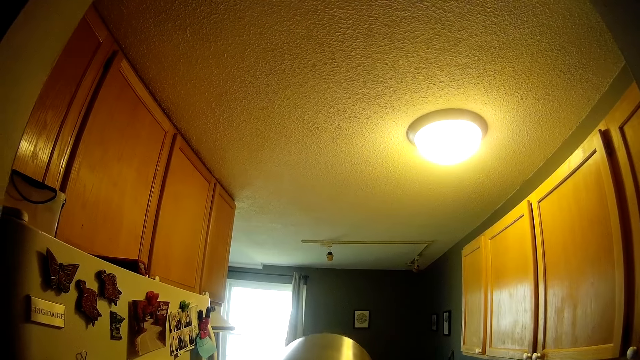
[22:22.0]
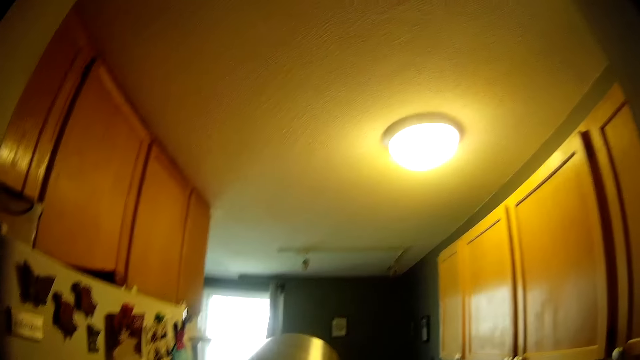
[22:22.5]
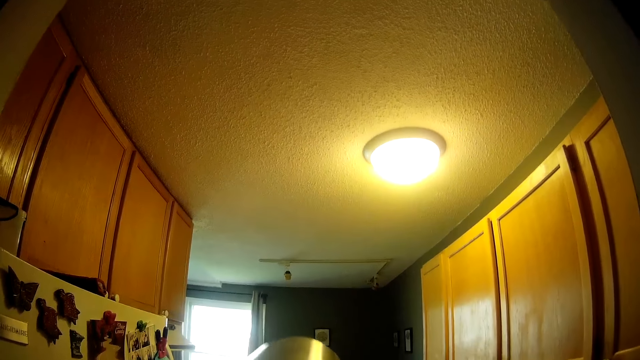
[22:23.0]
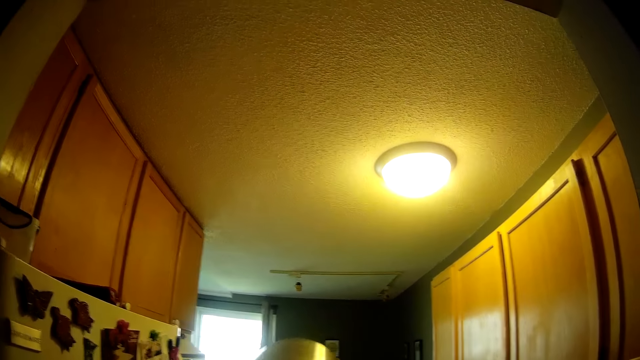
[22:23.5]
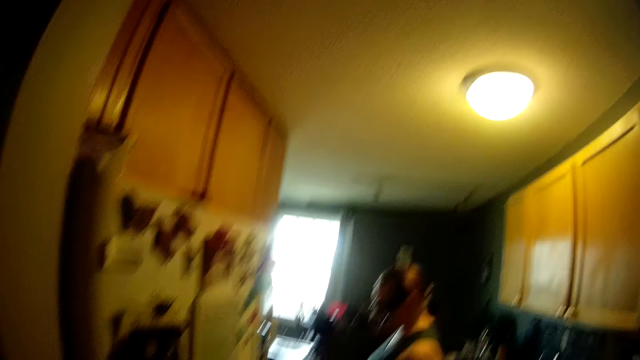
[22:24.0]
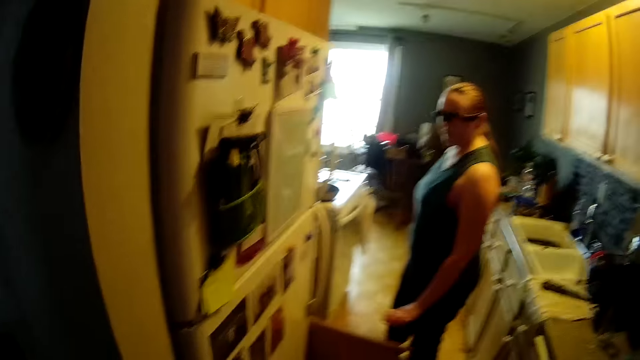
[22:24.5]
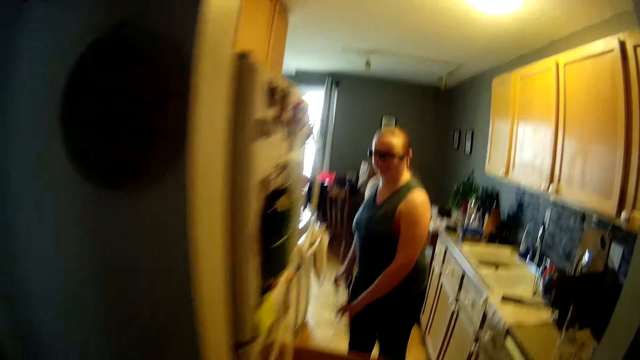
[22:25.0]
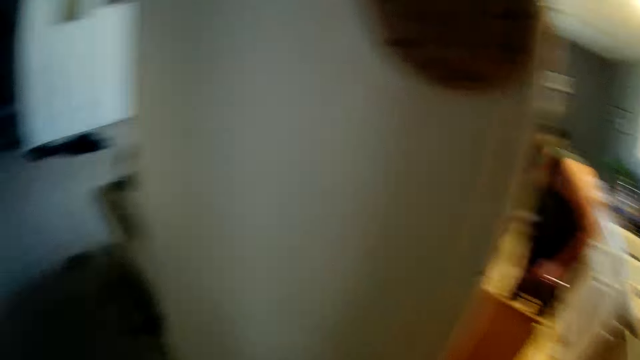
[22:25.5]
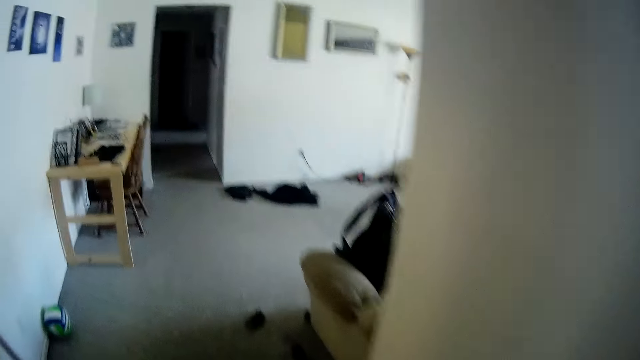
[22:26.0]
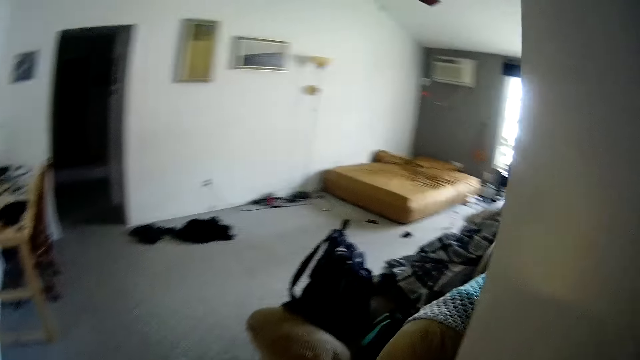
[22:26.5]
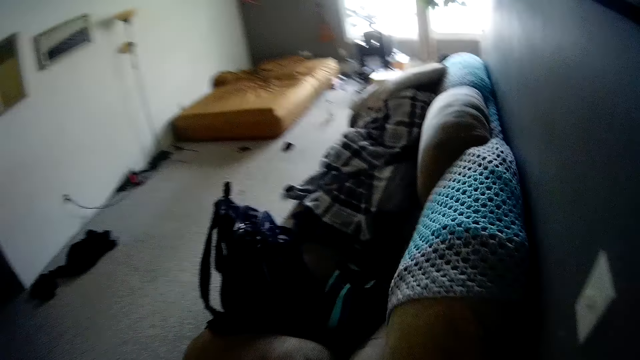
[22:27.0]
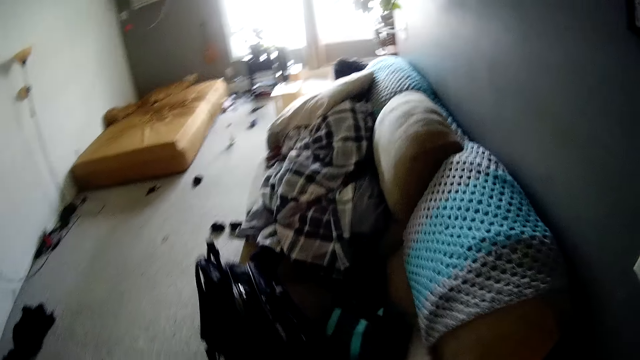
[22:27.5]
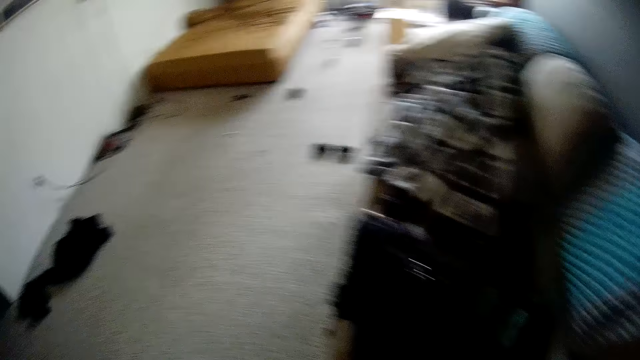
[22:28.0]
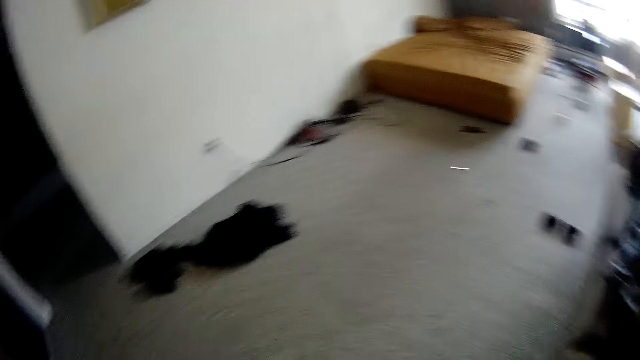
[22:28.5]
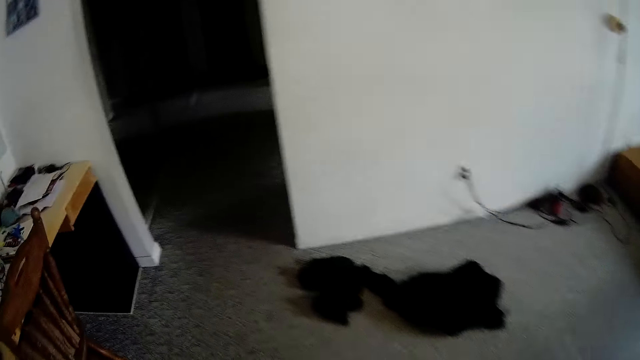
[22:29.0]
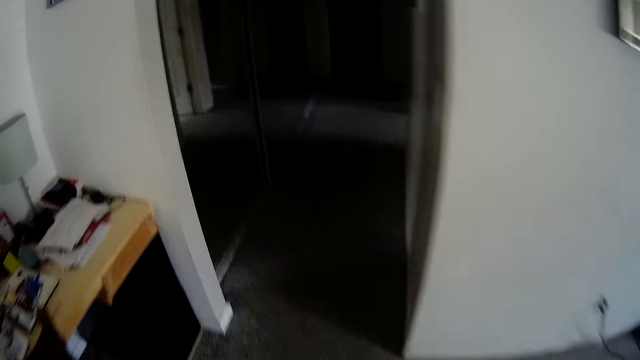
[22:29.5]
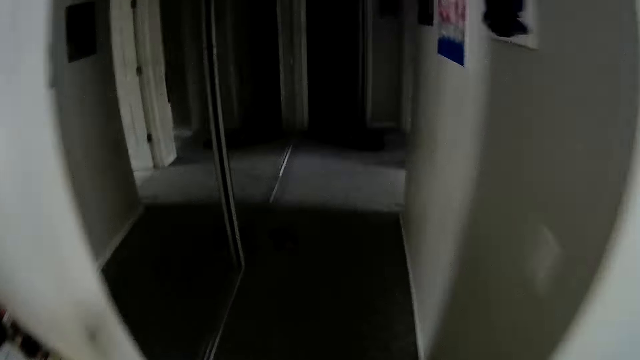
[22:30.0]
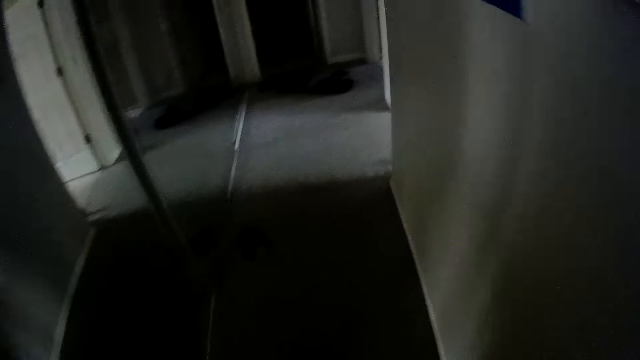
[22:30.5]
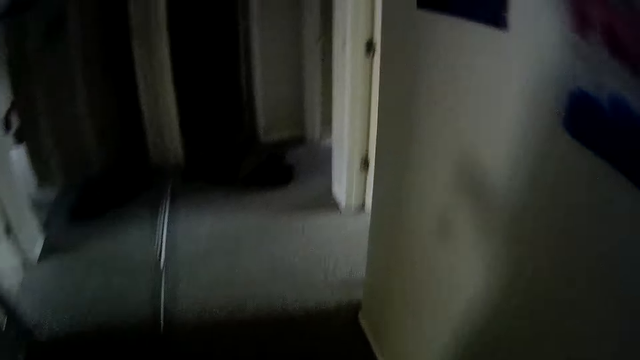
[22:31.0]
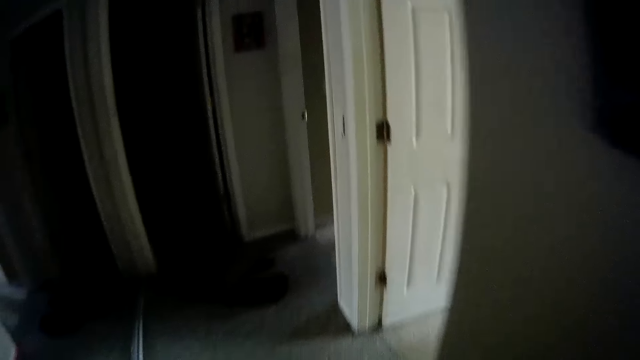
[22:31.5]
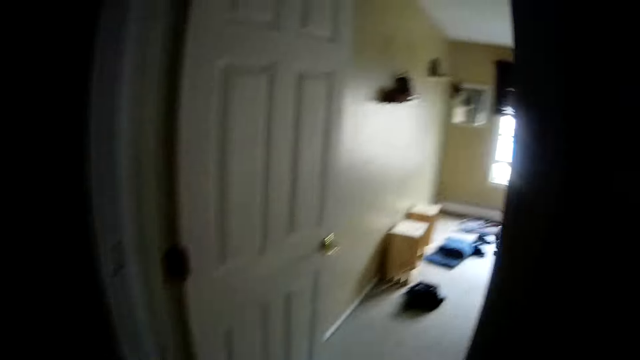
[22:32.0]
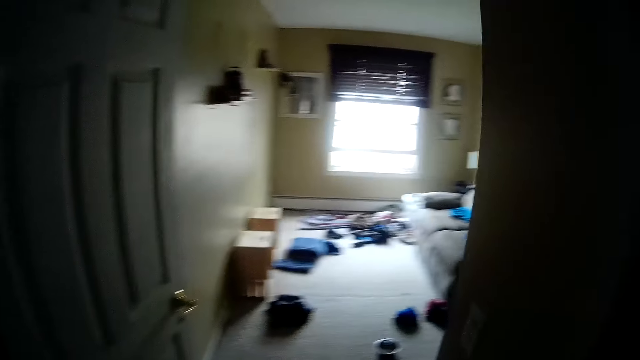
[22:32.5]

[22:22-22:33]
The woman holds the covered glass bowl in her right hand. The woman holds the covered glass bowl in both hands. The camera wearer walks towards another room.

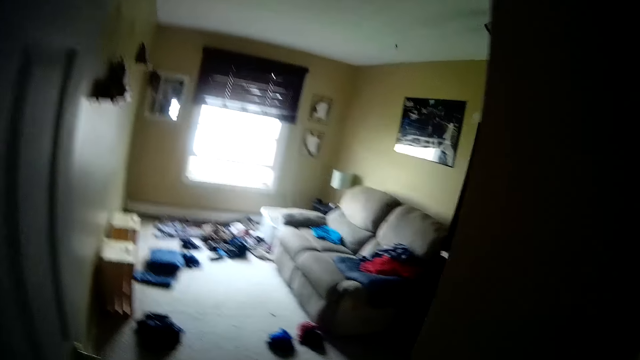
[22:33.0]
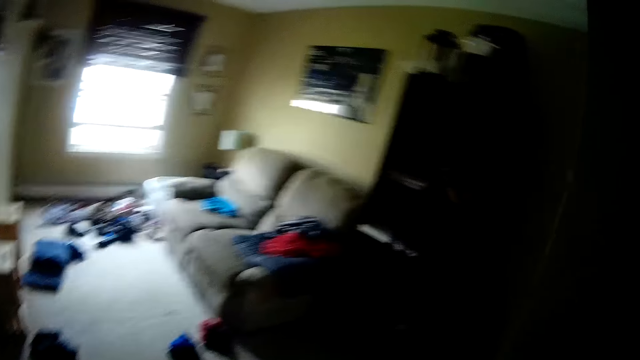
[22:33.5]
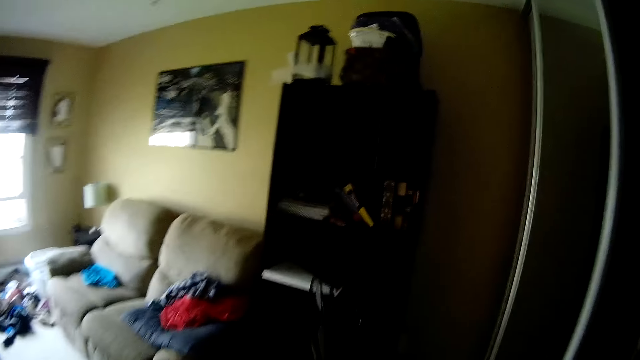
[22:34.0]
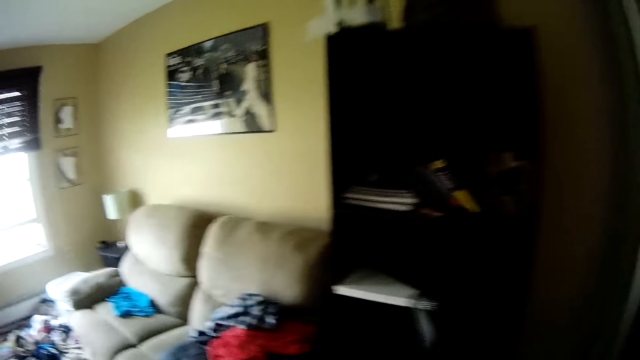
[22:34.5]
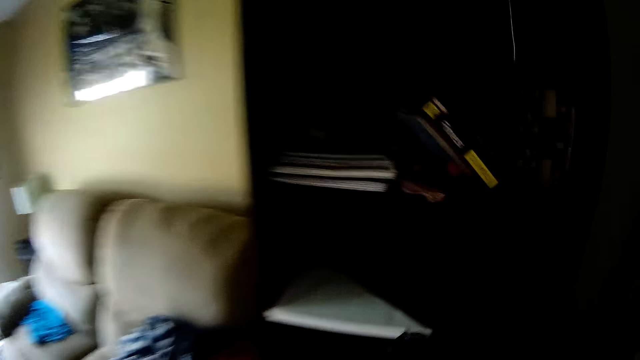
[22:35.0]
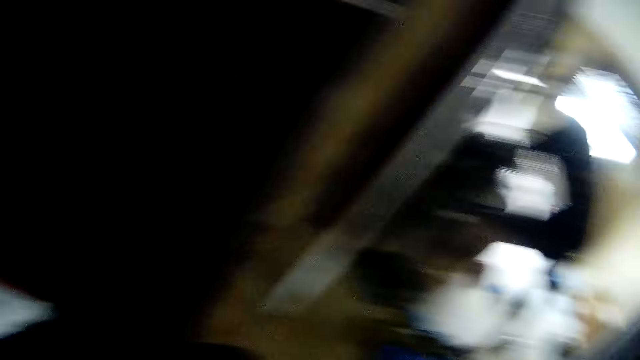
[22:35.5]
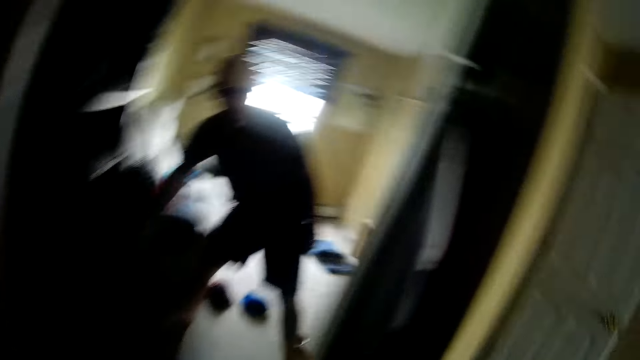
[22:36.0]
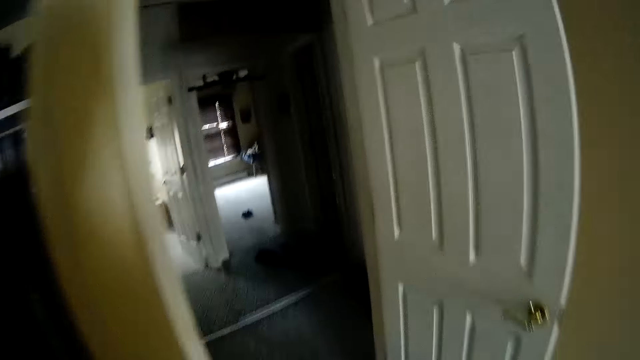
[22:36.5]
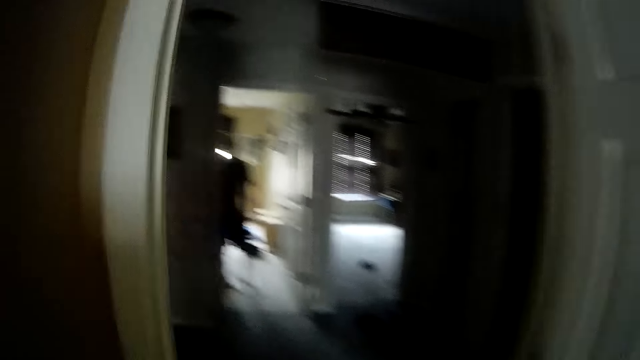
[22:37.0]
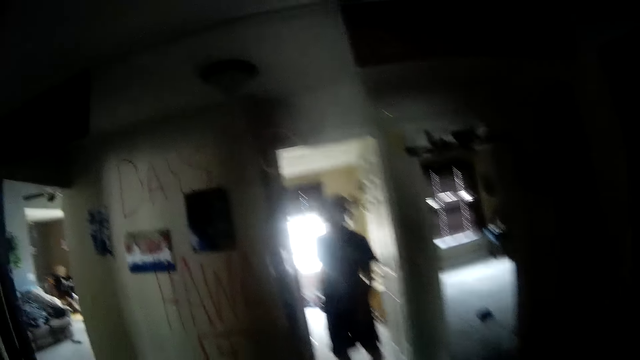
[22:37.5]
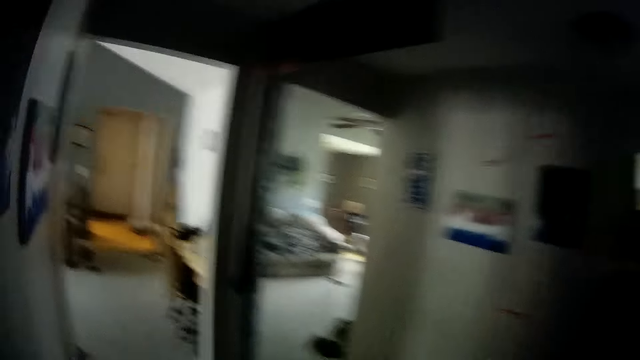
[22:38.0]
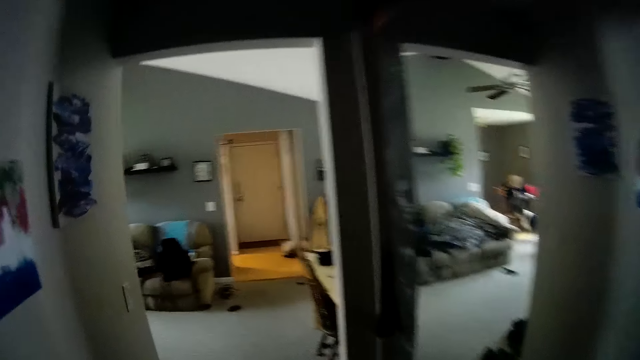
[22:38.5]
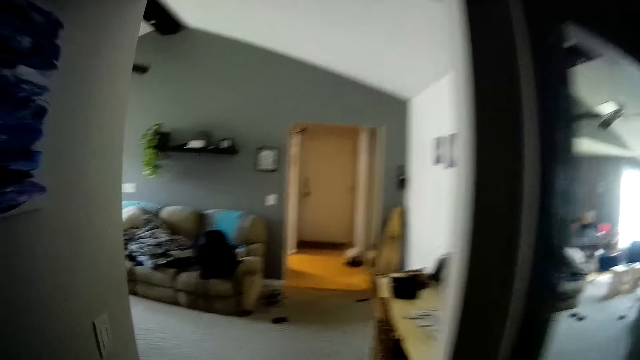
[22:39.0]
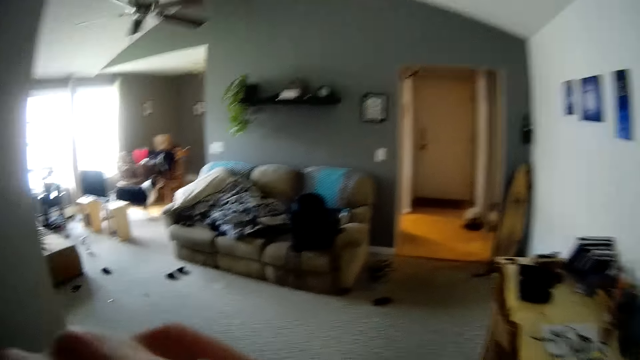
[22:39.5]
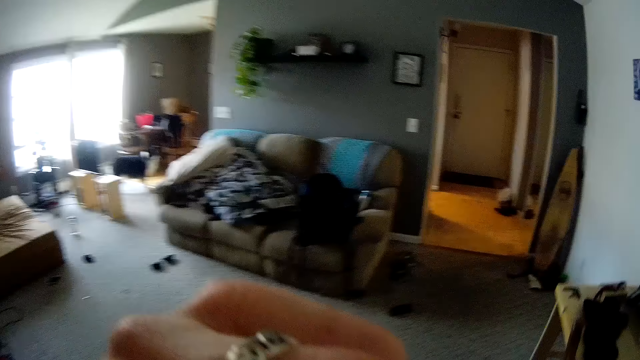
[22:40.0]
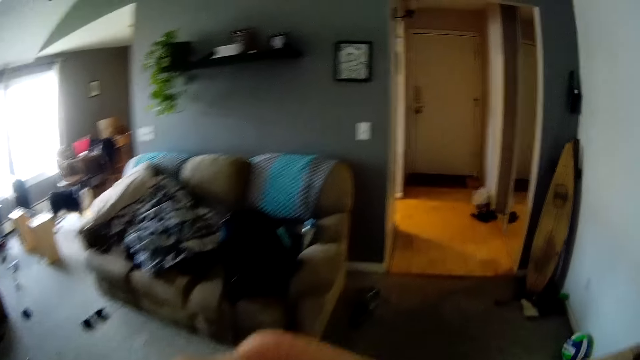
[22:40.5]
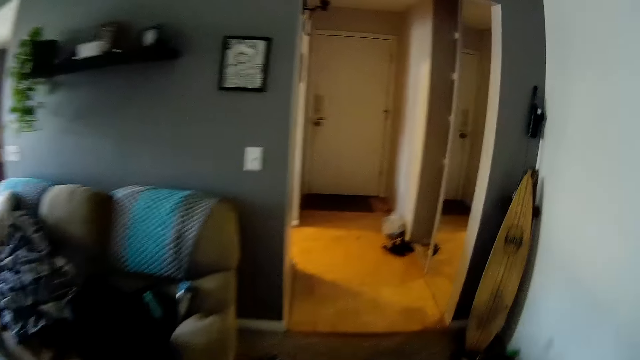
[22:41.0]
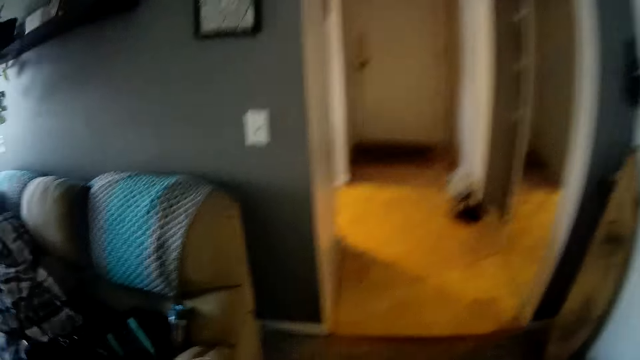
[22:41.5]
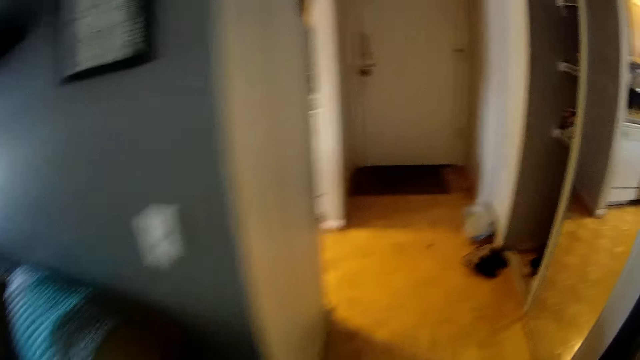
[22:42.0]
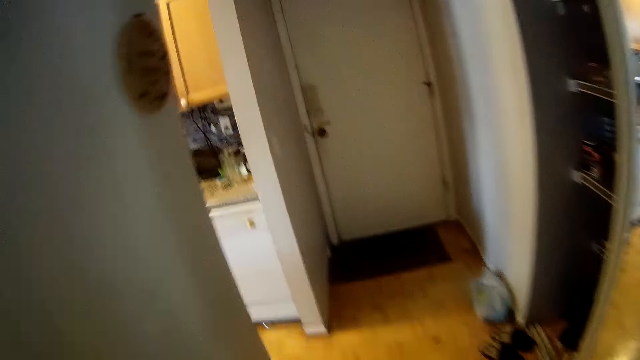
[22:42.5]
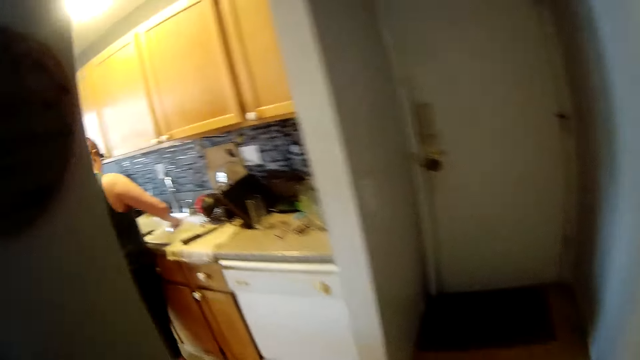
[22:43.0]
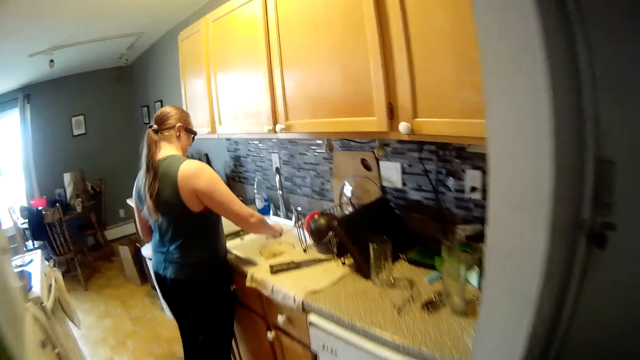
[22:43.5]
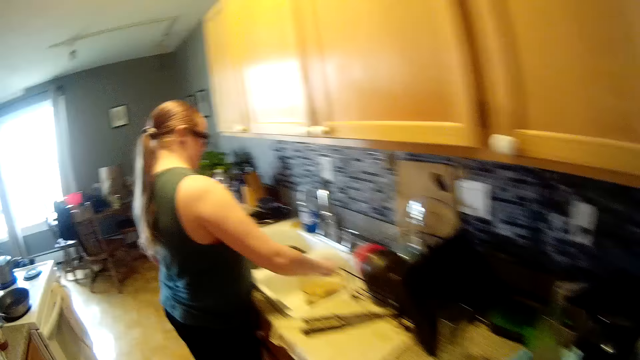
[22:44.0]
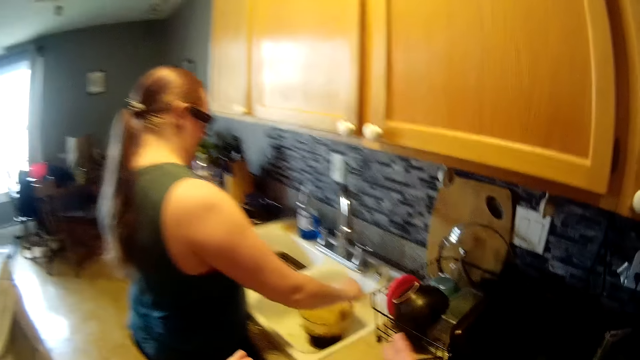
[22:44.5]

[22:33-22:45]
The camera wearer places a bottle in his left hand into a shelf in the other room. He drops something. He walks towards the kitchen. The woman rinses a bowl in the sink with water from a hose in her right hand.
